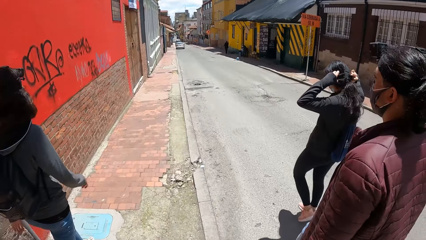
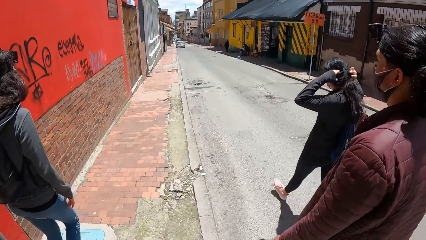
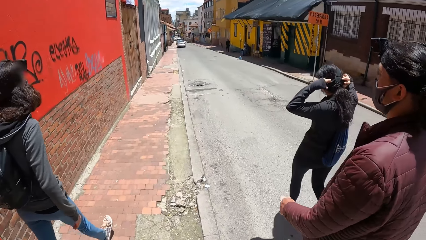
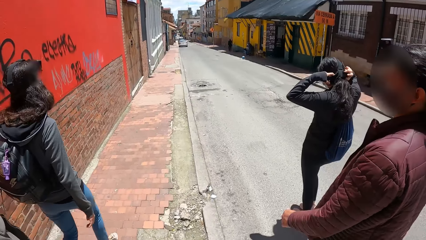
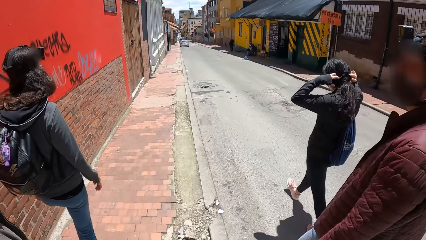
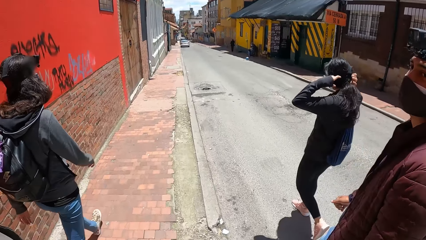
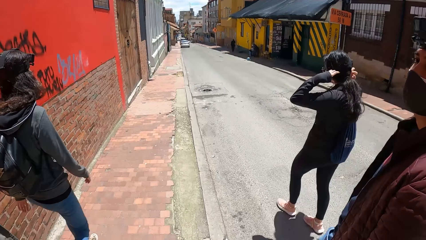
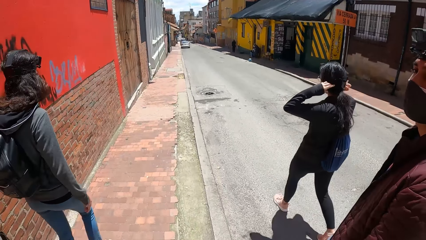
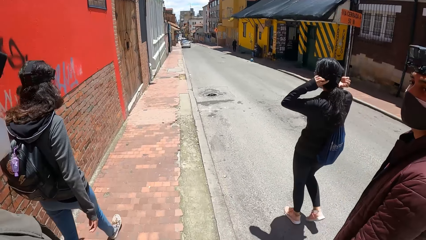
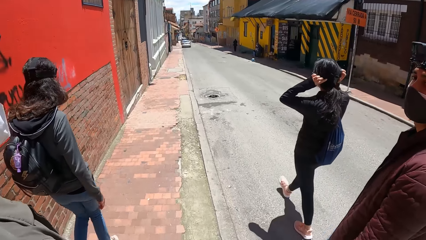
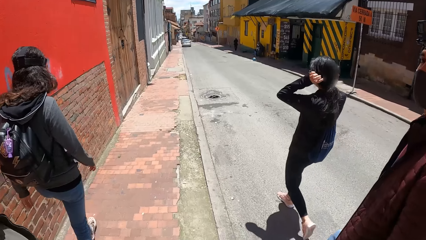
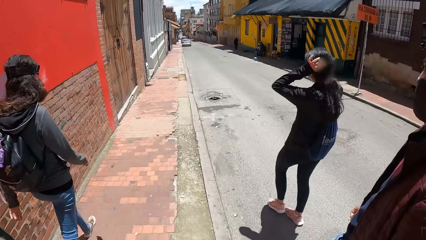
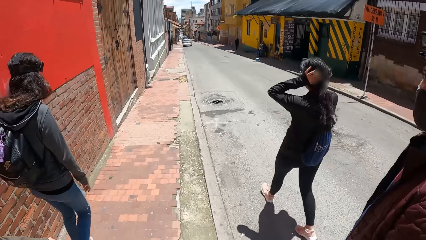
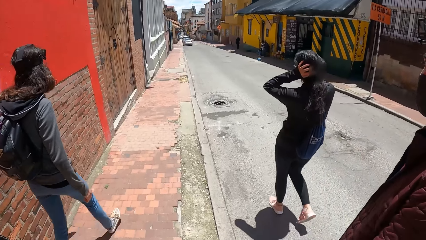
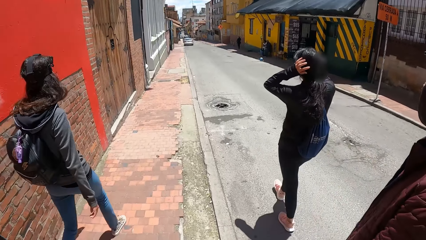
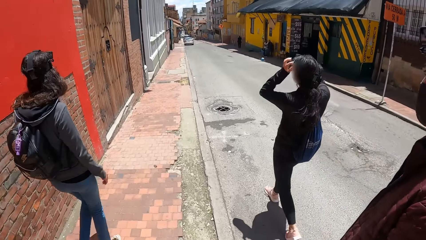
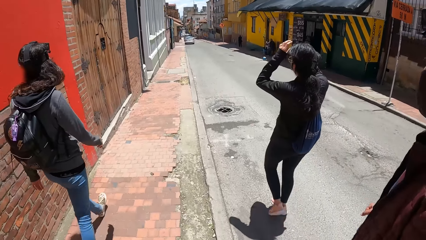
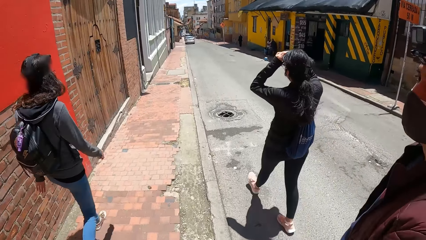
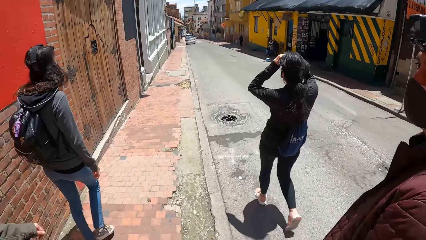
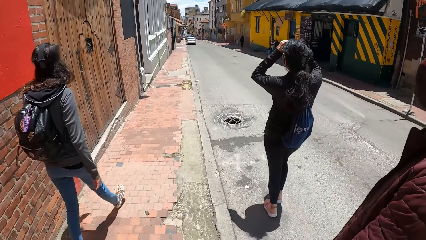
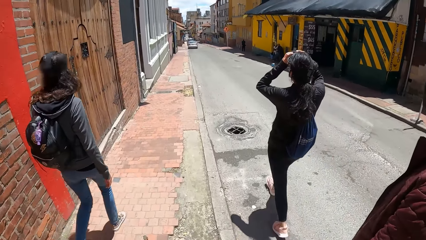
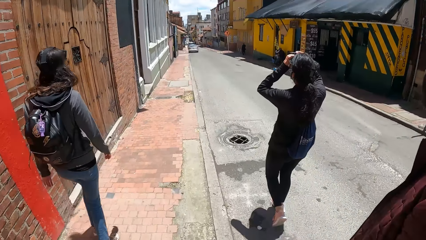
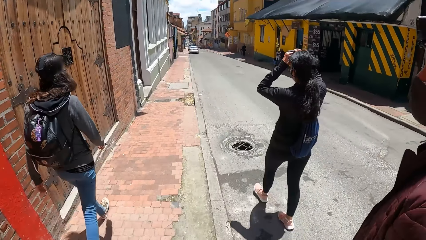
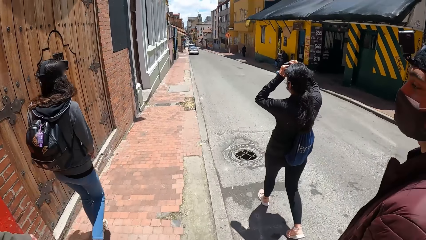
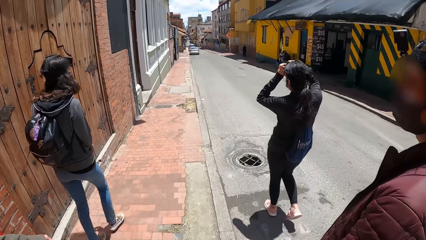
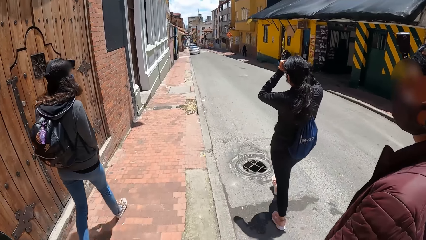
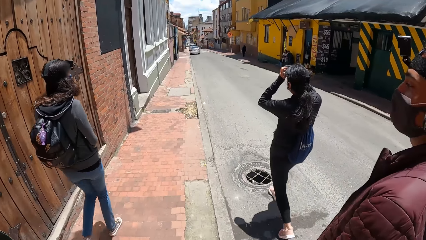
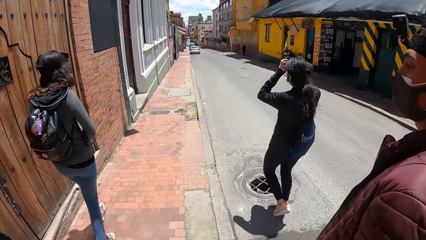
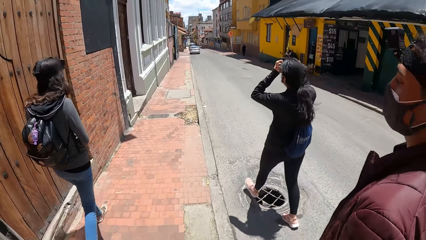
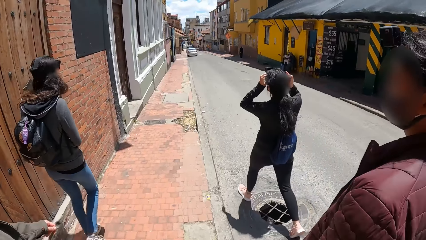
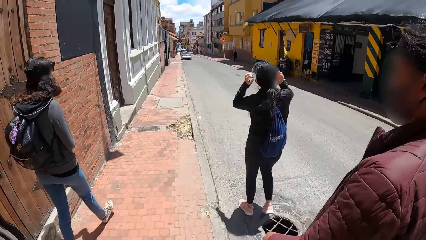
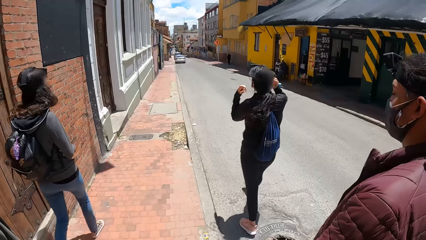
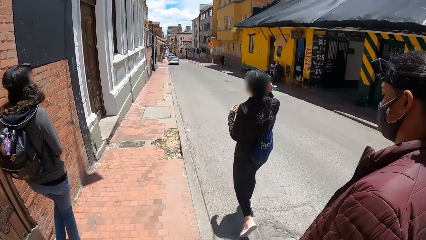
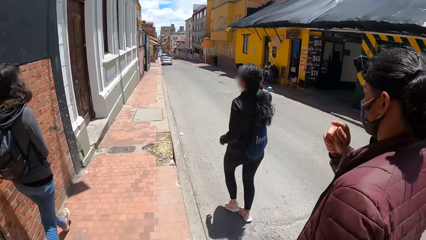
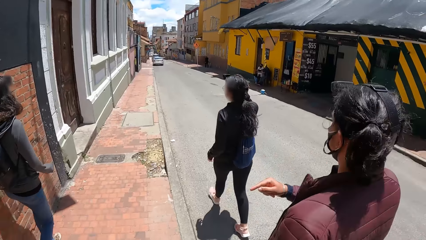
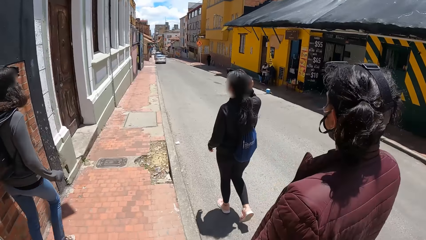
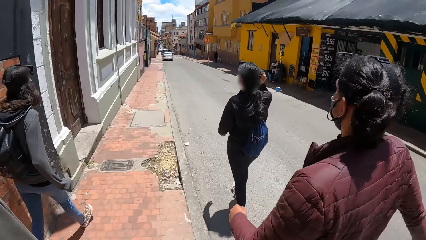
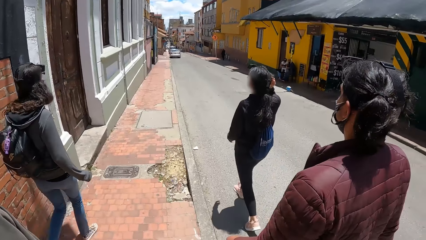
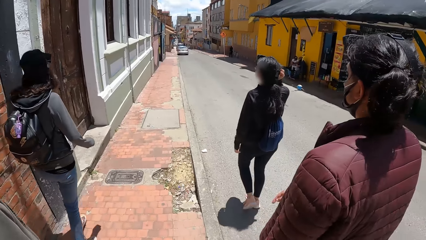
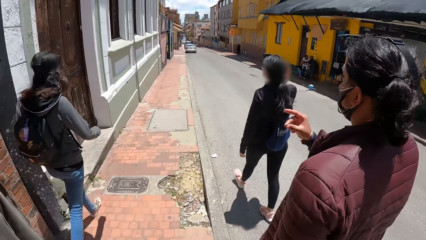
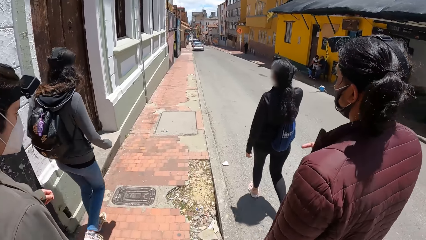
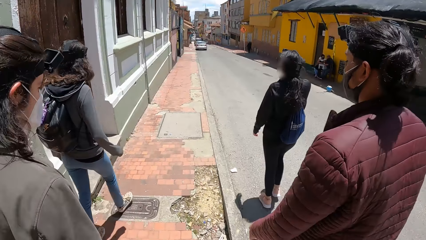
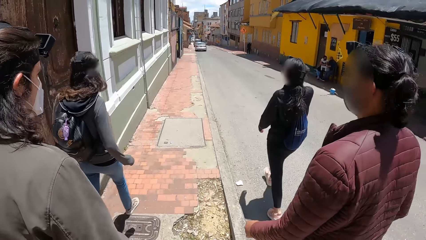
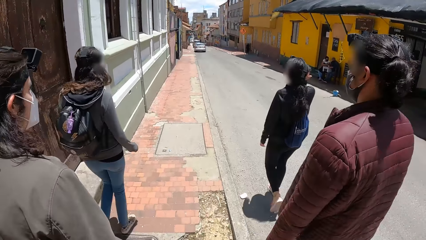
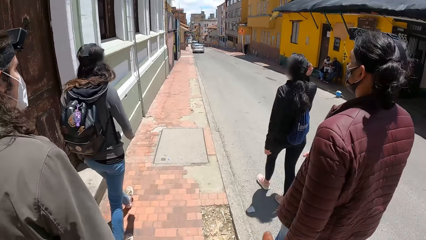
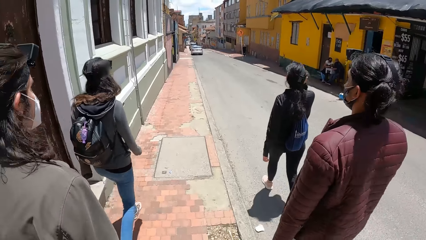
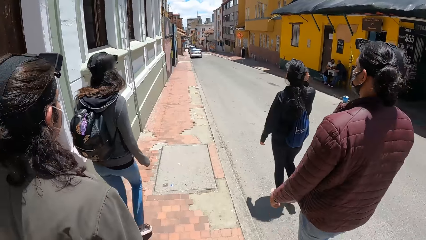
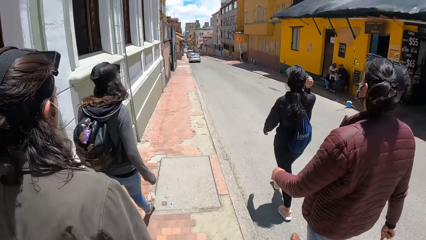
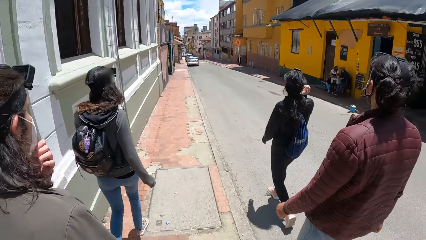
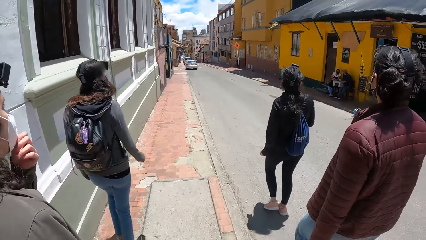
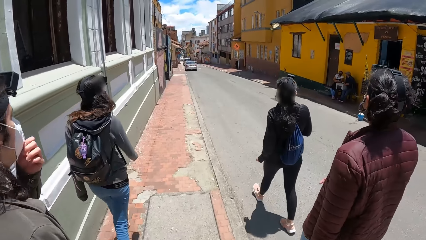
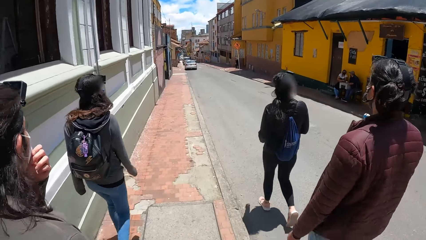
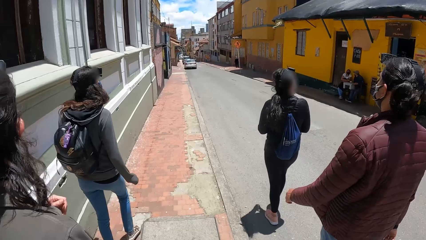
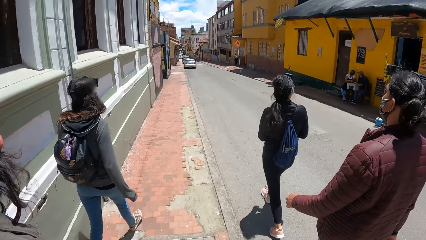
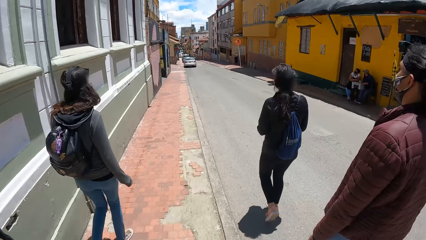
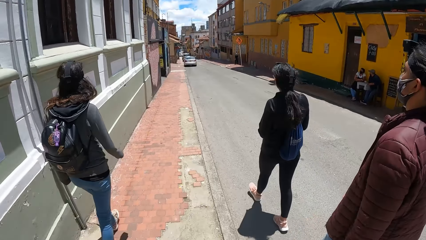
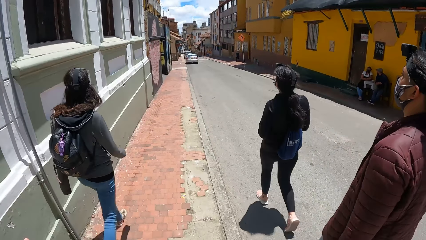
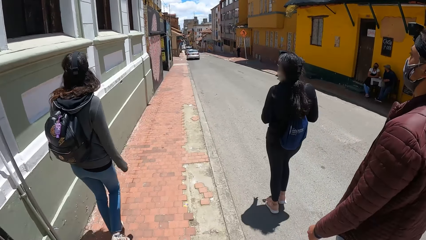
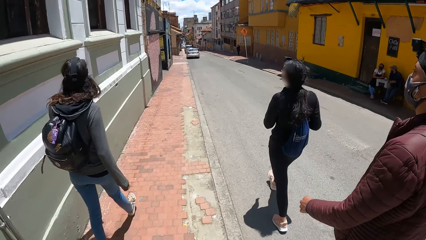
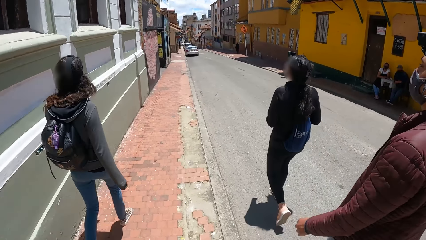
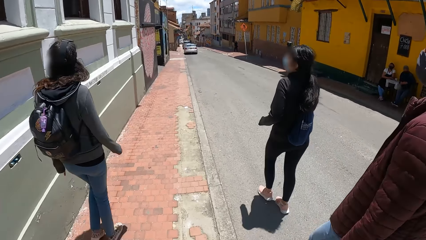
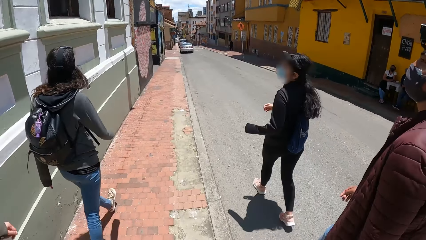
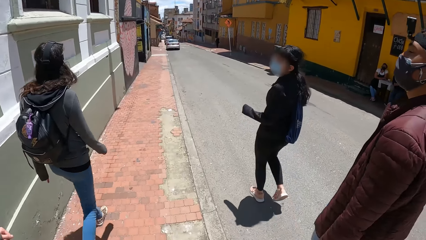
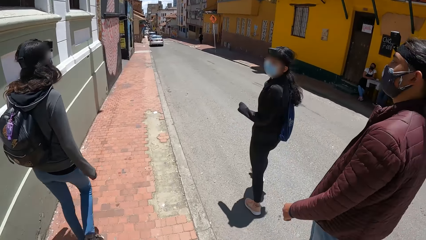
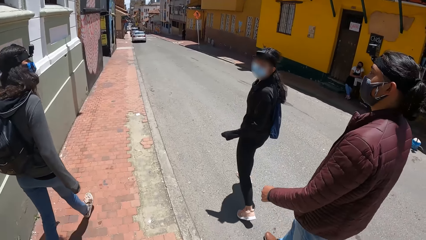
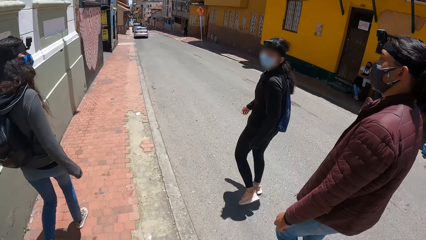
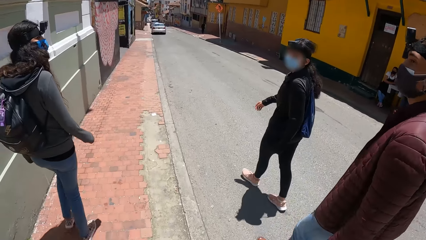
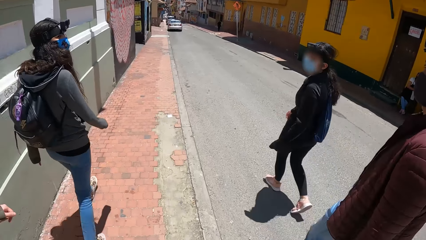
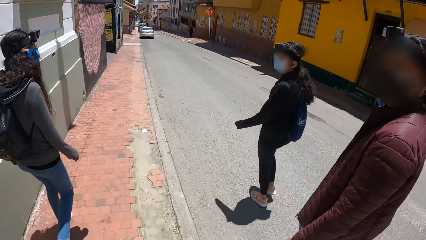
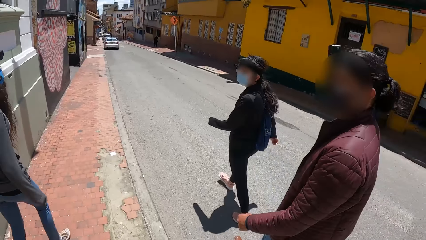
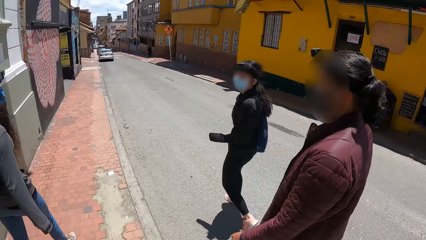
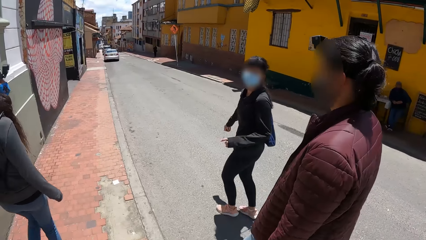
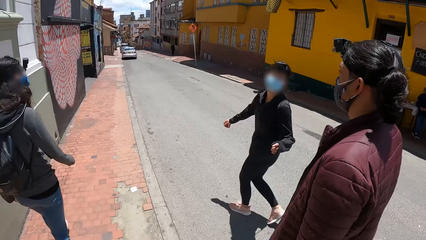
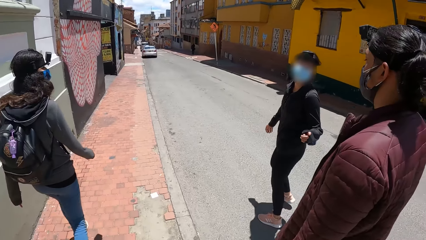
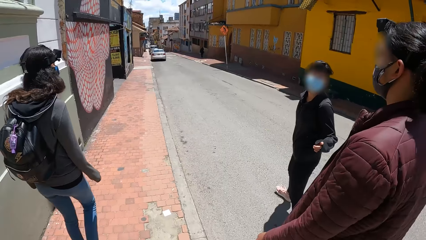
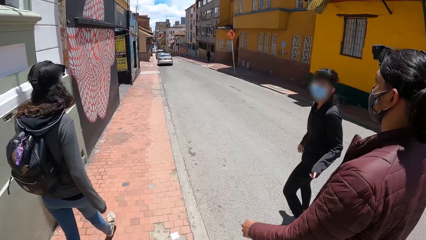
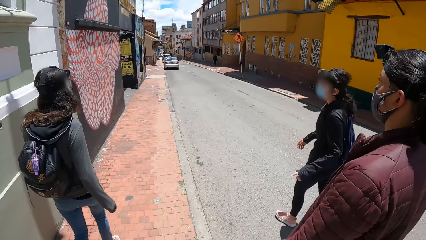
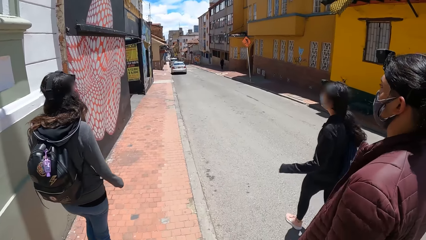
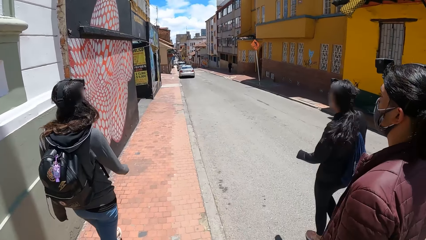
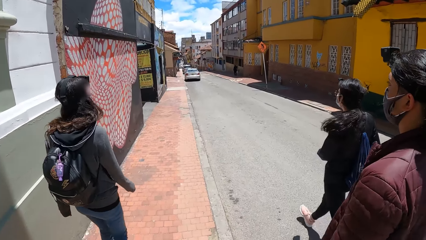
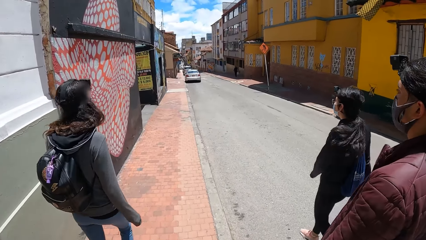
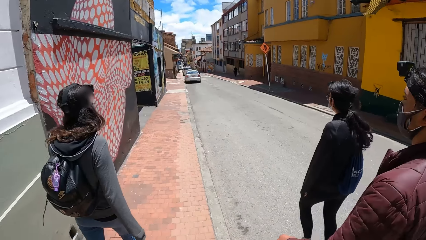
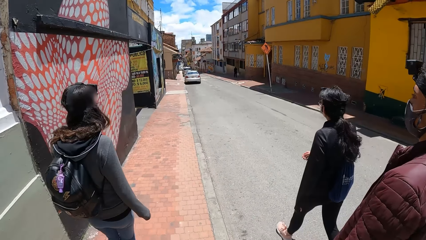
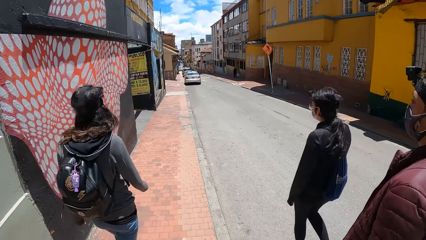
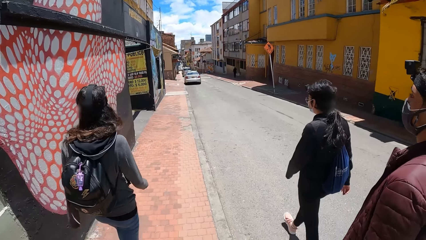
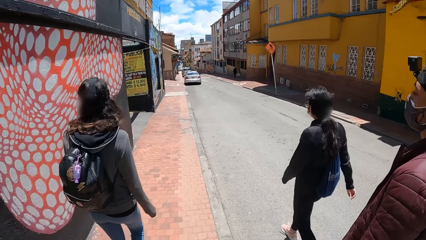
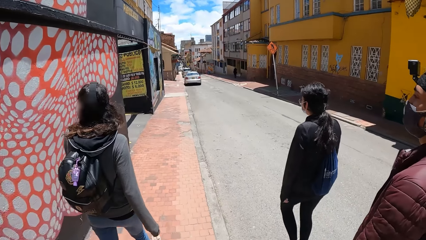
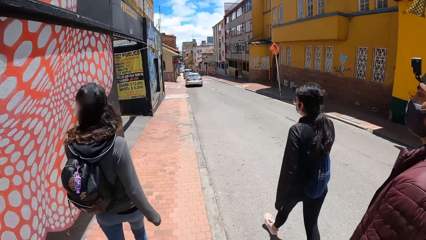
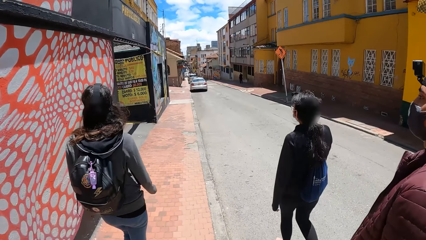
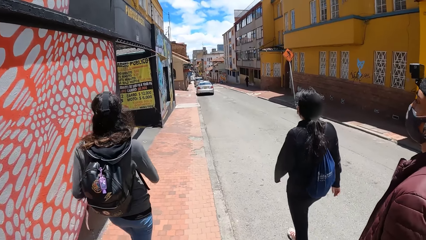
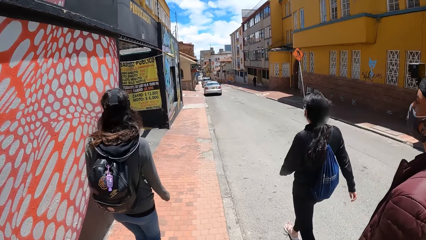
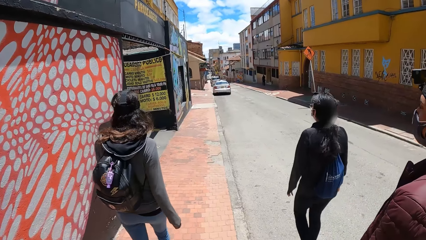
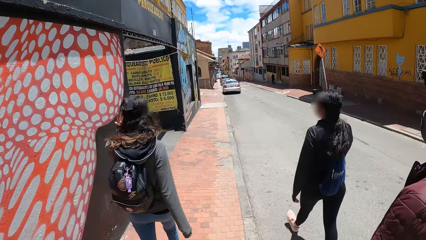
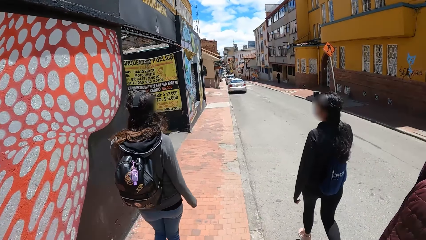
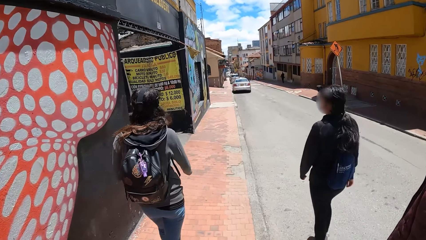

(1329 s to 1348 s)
A man converses with another man. The other man adjusts his nose mask with his left hand. A woman converses with the other man and the first man.
